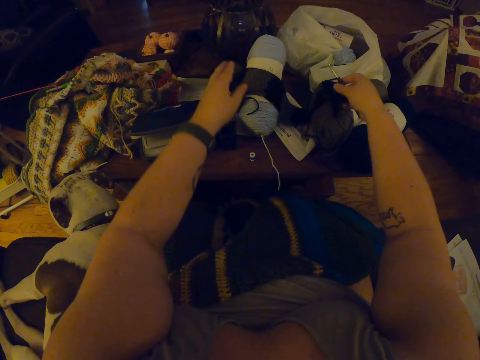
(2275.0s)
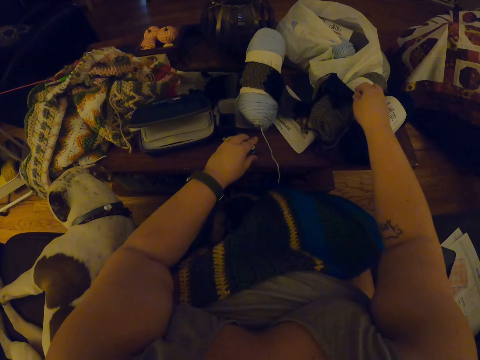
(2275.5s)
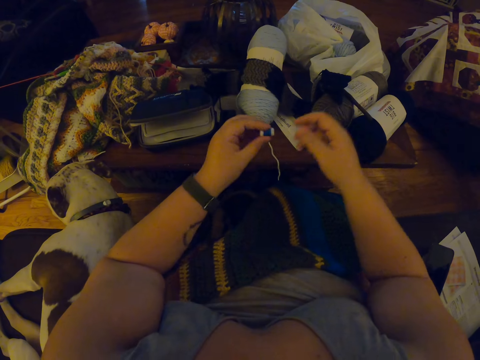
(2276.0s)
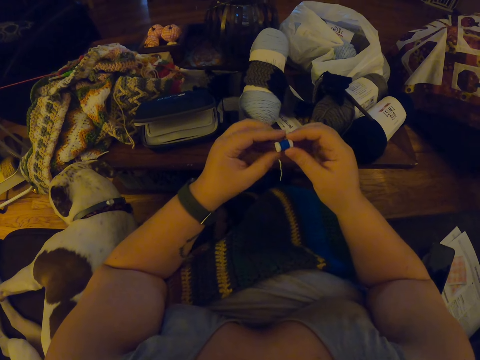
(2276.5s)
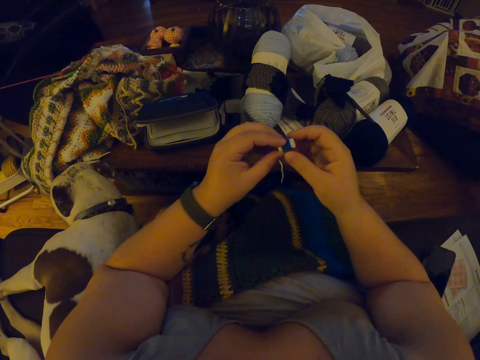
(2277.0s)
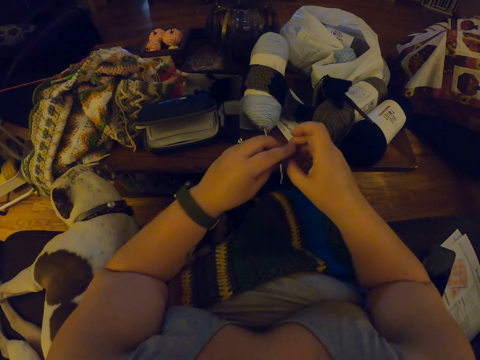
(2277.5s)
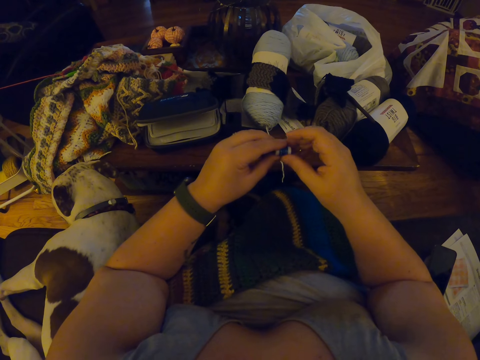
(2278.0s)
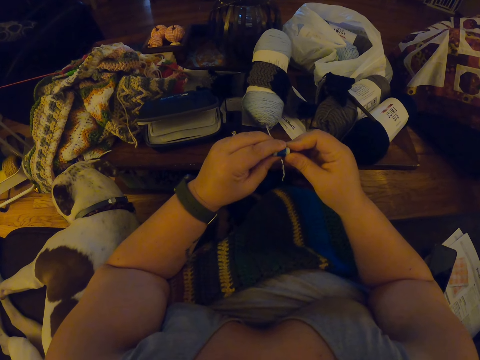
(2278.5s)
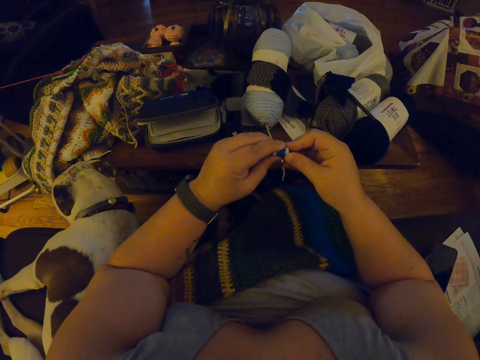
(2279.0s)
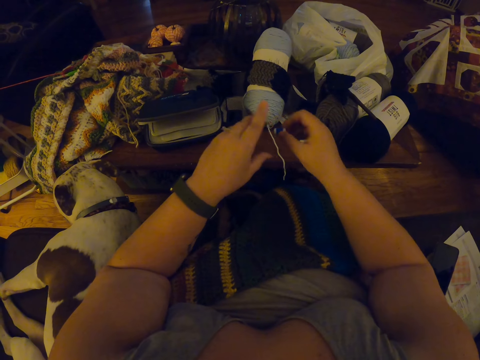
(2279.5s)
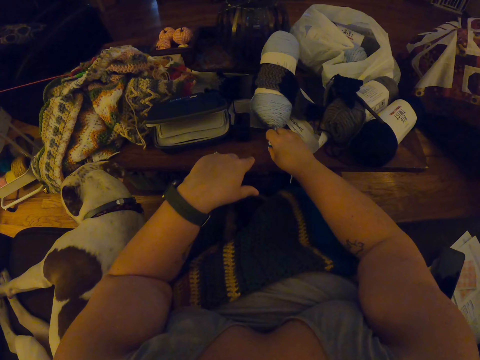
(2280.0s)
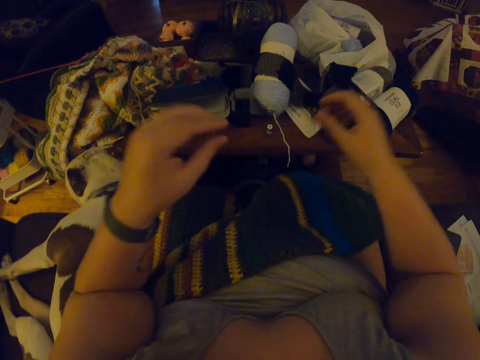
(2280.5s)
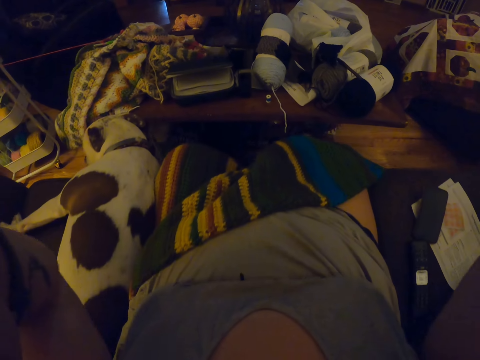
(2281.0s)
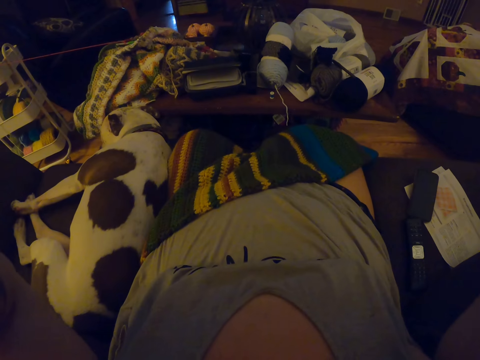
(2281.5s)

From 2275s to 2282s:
The camera wearer lays the crochet on a table. They pick a thimble or thread from the table. They look at the thread. They put the thread on the table. They adjust the camera.
